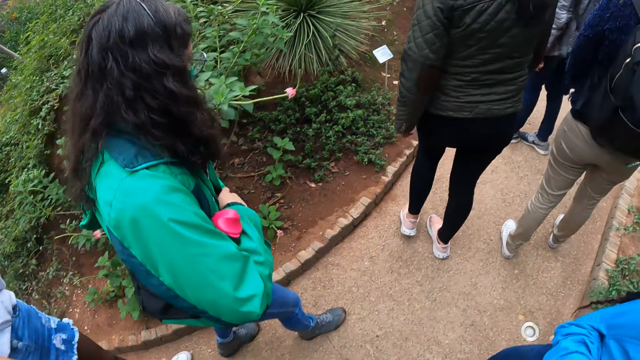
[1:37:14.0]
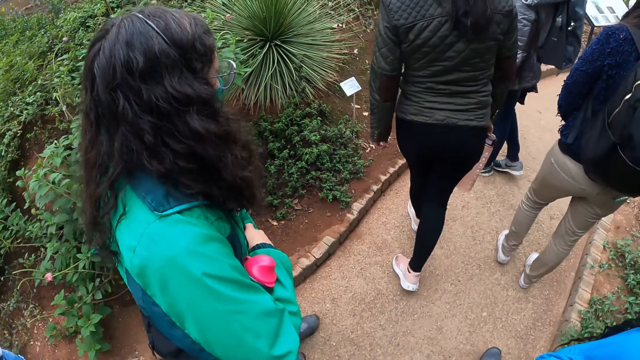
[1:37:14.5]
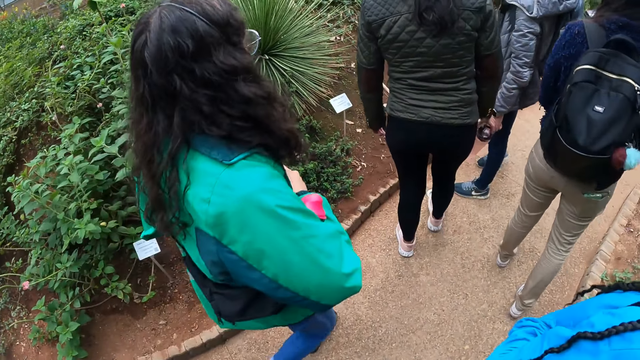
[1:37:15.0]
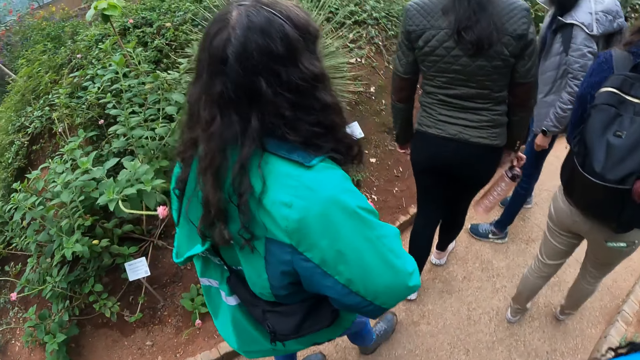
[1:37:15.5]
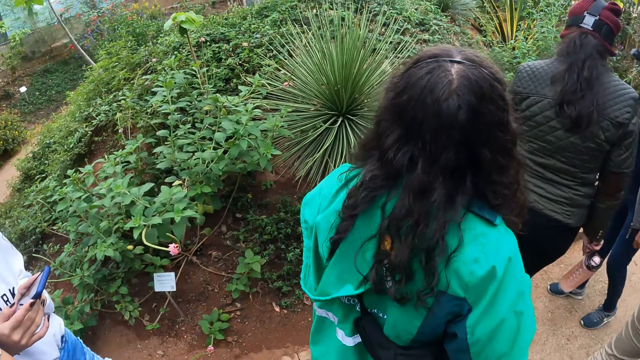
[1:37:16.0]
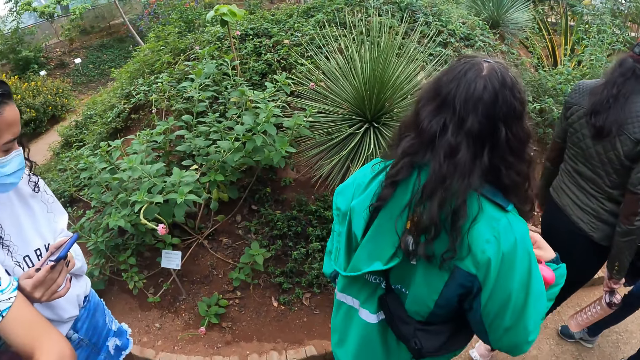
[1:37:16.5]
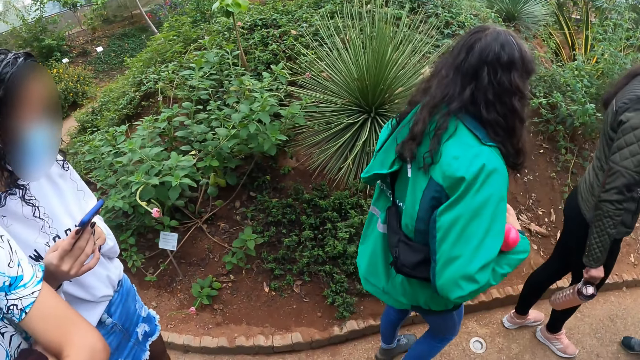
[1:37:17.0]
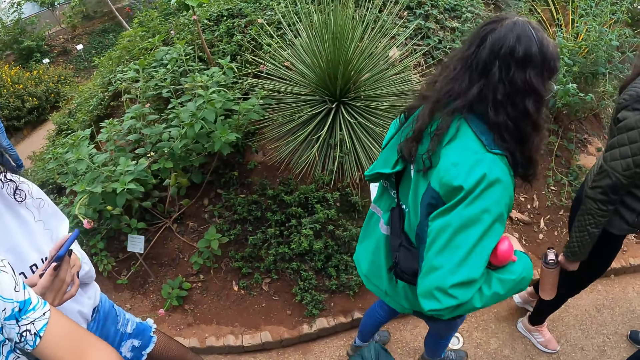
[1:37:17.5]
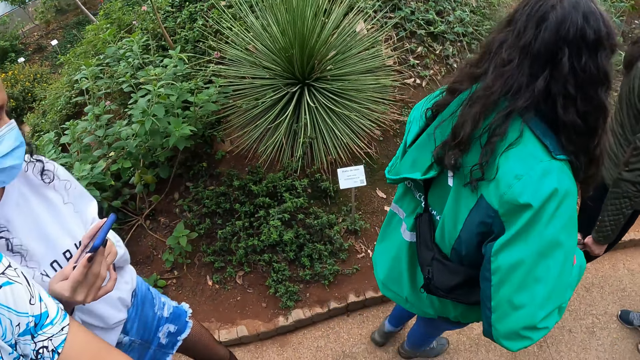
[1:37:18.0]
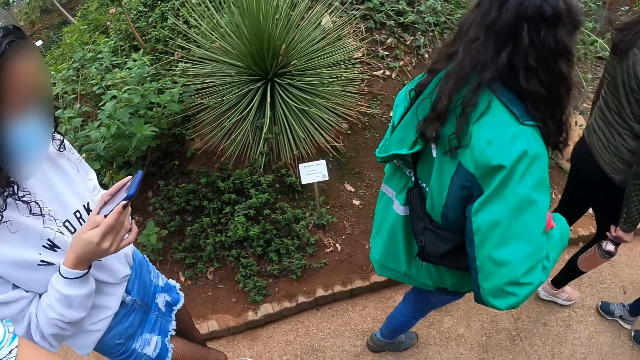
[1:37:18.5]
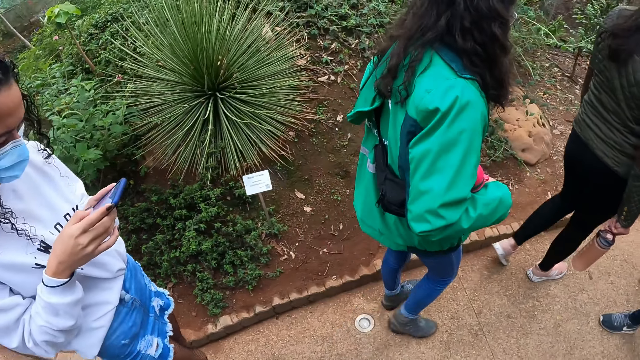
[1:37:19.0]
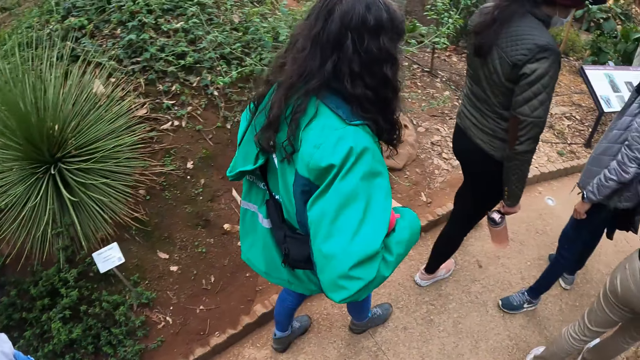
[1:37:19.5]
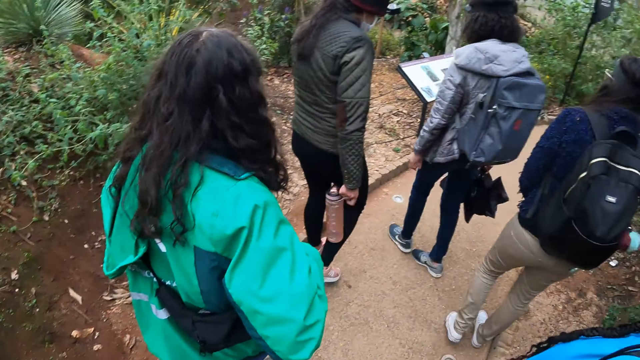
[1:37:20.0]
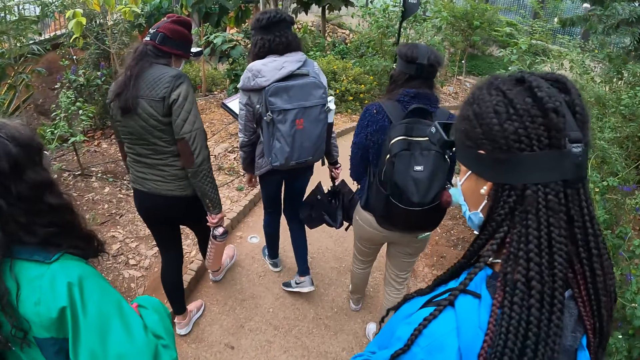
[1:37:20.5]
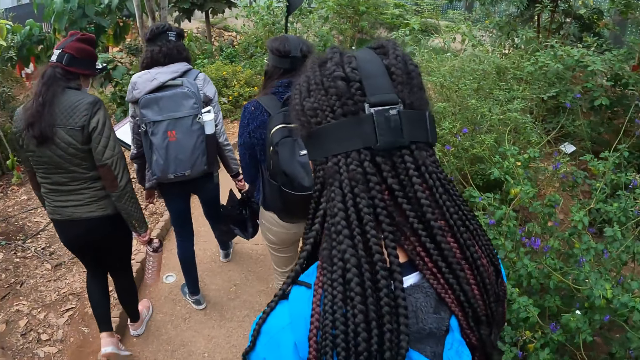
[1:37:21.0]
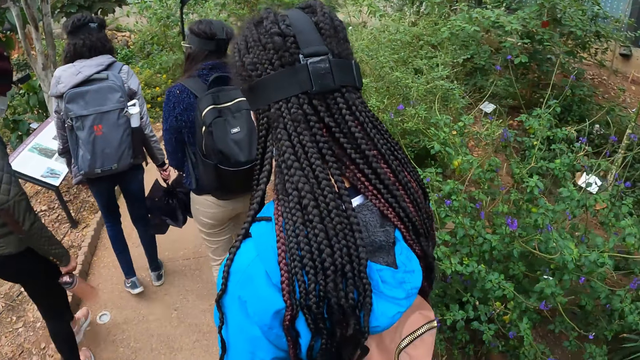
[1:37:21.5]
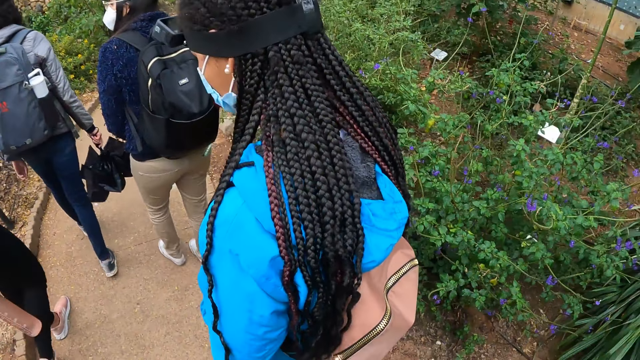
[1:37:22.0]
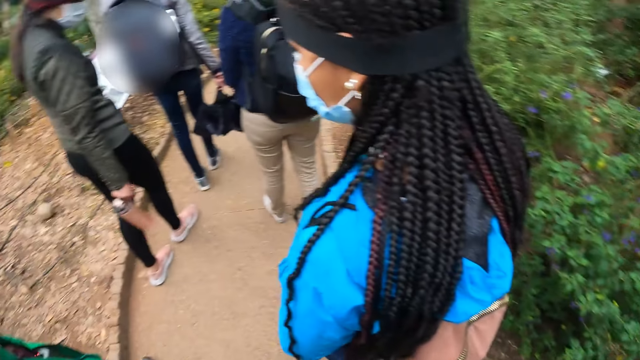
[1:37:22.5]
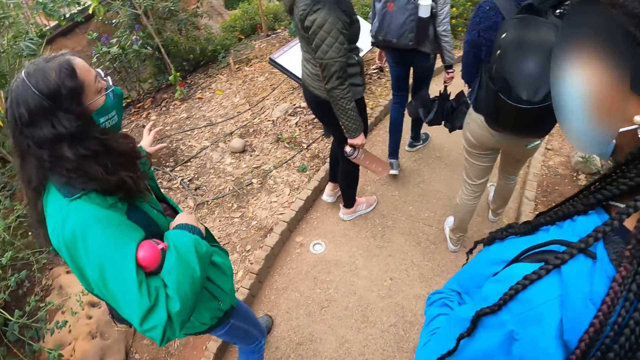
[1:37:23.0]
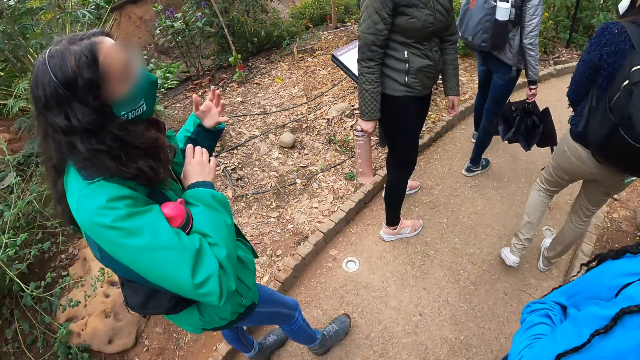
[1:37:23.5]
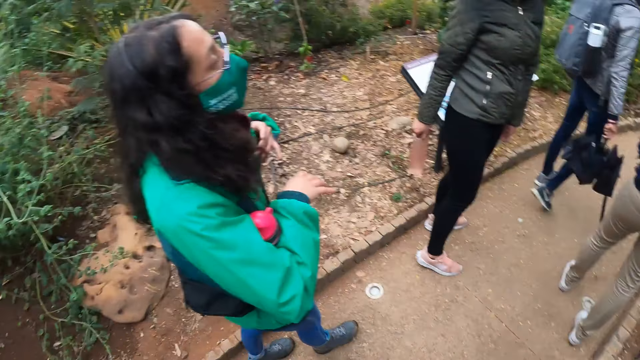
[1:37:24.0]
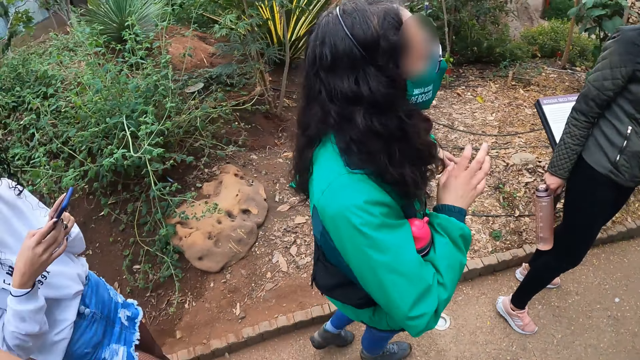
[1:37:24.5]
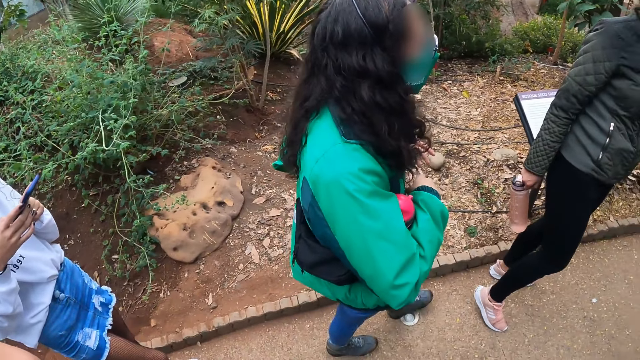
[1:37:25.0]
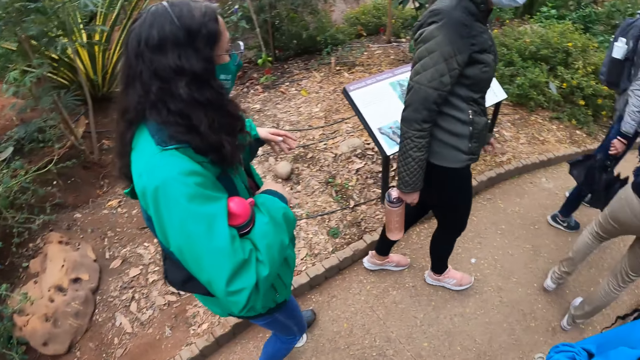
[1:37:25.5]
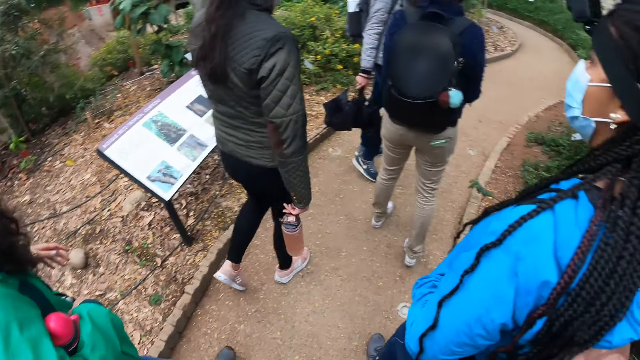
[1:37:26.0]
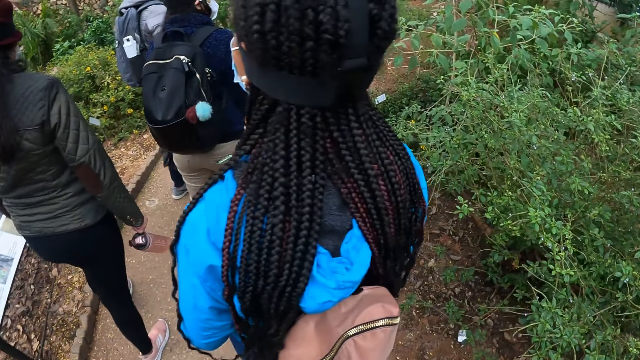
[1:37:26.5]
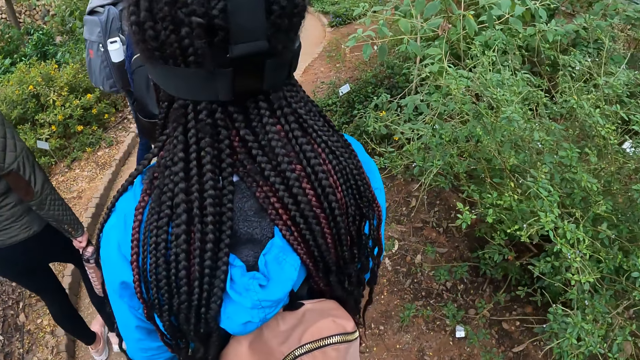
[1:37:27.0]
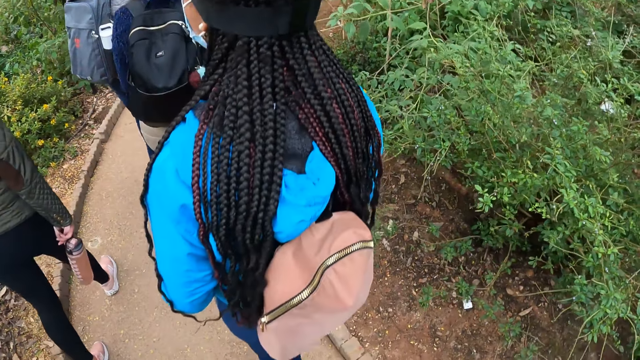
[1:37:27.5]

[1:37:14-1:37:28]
The camera wearer walks around. They look around. The woman makes gestures with both hands.

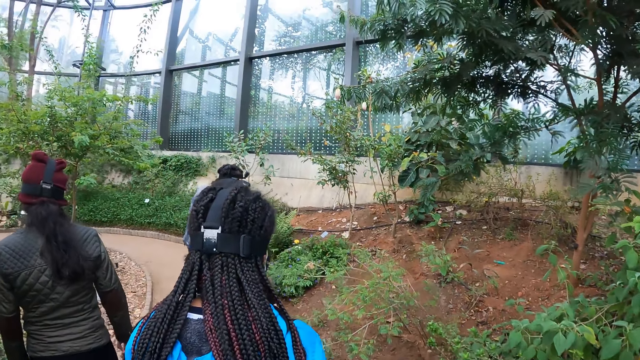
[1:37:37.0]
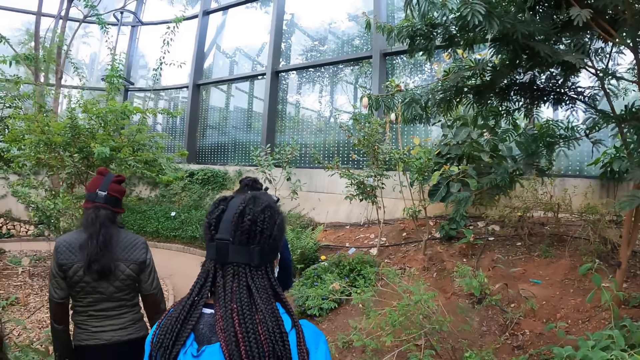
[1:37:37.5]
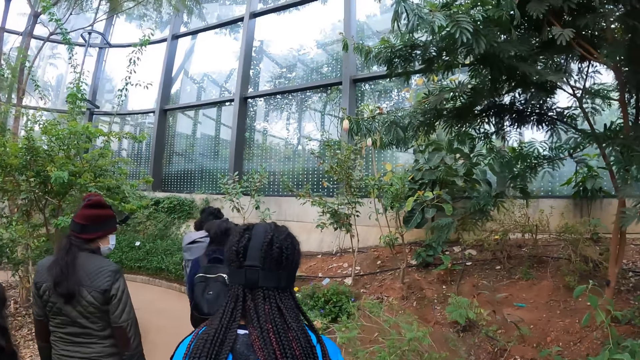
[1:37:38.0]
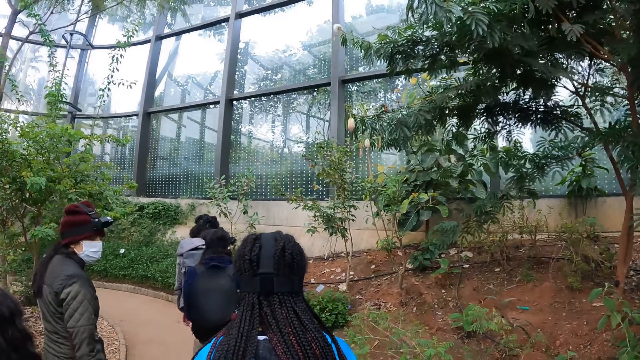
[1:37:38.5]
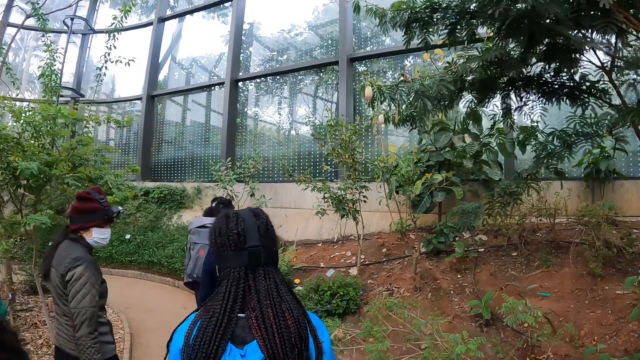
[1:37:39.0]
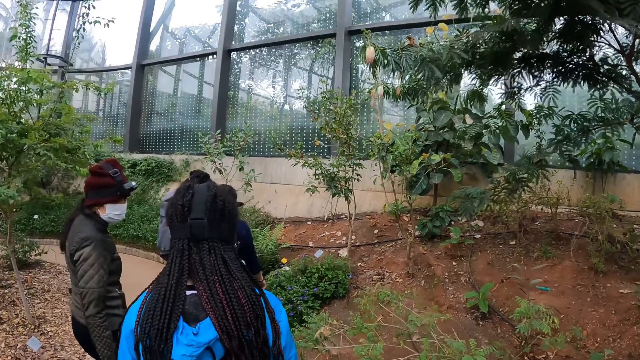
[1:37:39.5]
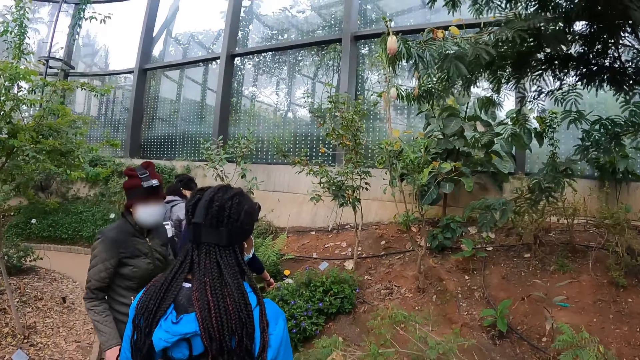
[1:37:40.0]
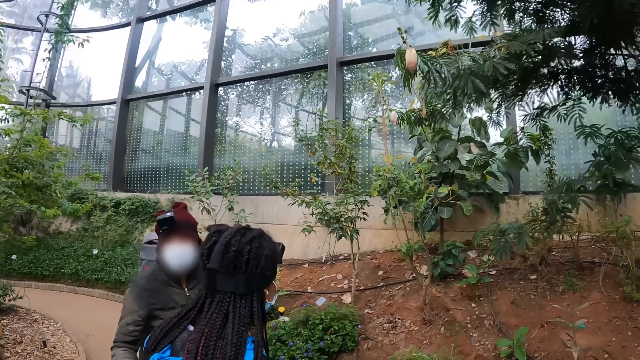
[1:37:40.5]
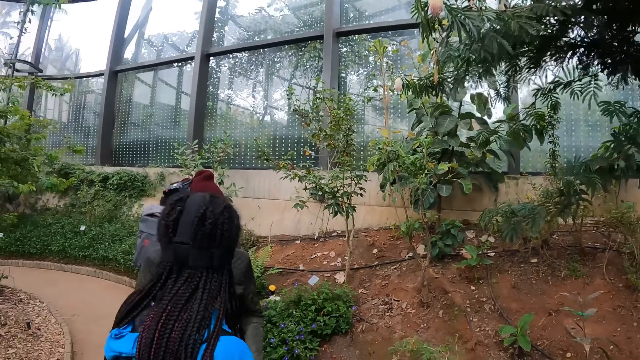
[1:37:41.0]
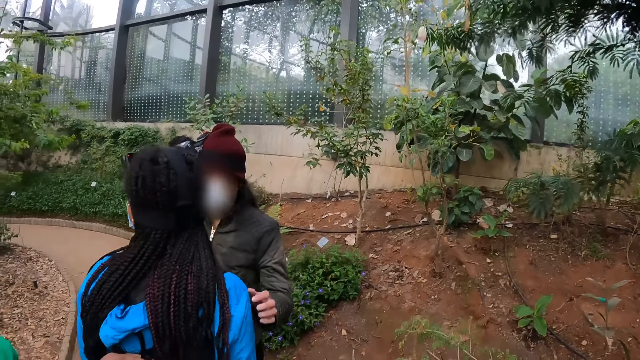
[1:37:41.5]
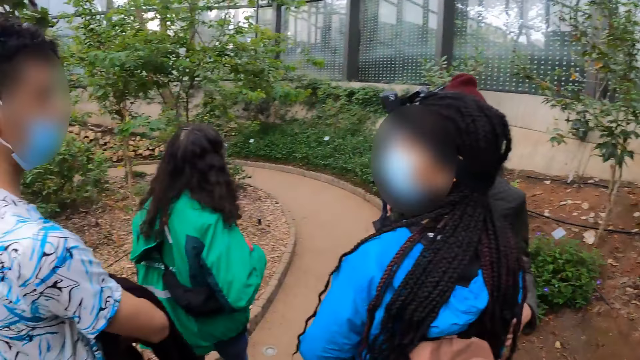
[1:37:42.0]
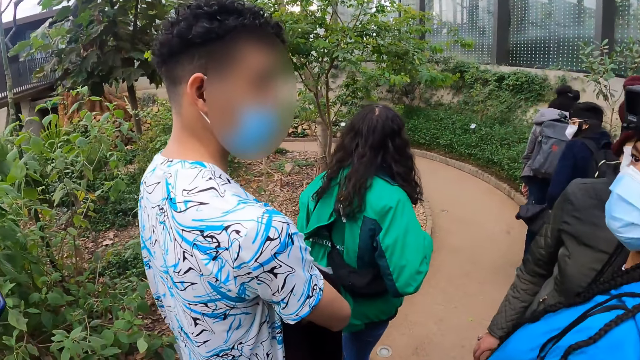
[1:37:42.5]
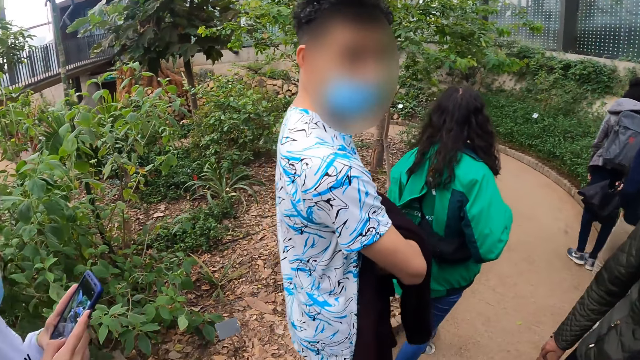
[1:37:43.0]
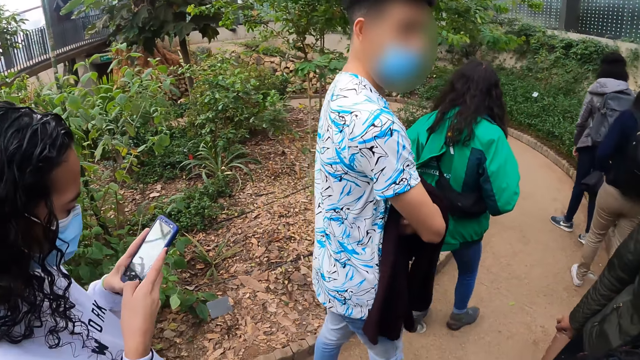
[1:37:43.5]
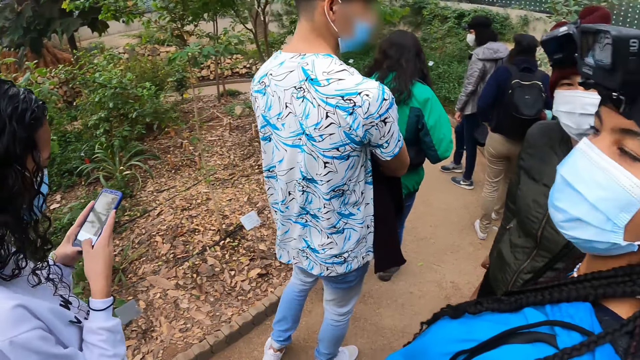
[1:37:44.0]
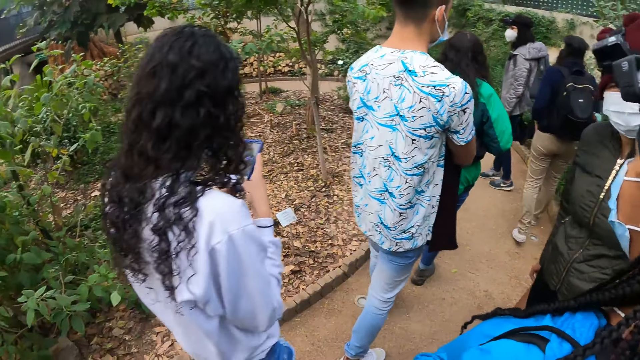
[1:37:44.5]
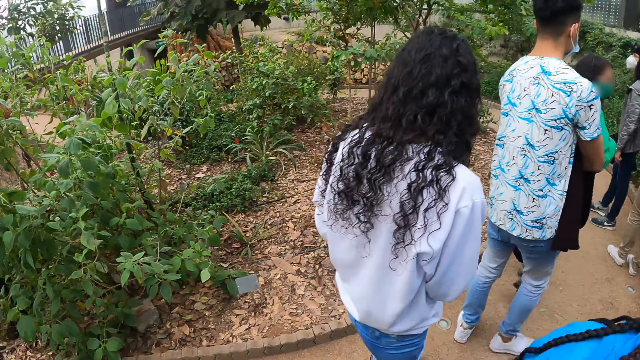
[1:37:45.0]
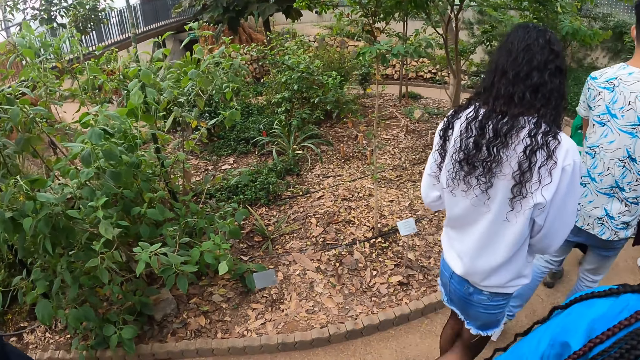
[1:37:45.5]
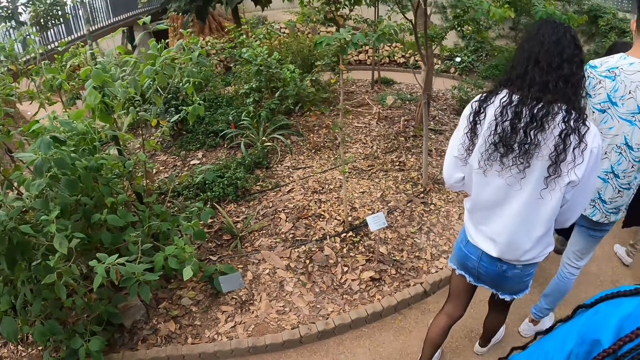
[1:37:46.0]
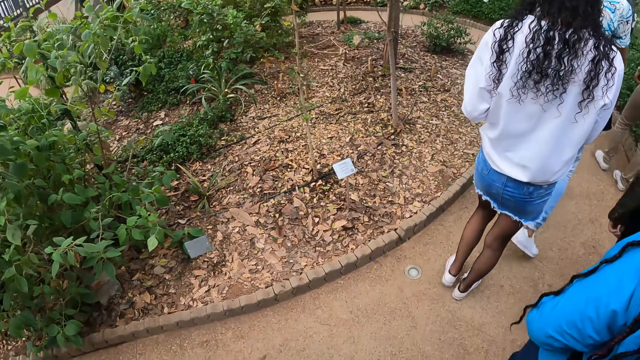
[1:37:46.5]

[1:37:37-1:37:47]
The camera wearer looks up. The woman holds another woman's right arm with her left hand. The camera wearer looks around. Another woman operates the phone with both hands.
